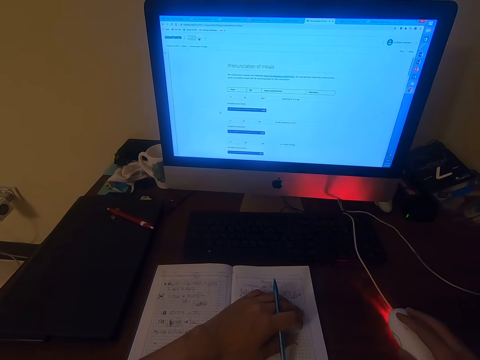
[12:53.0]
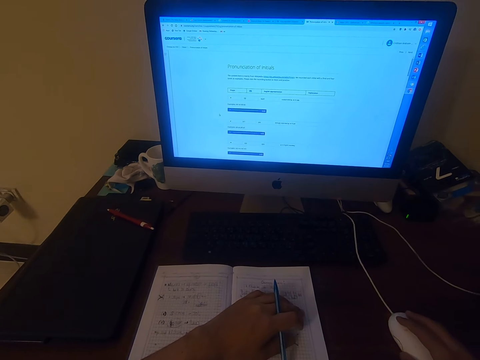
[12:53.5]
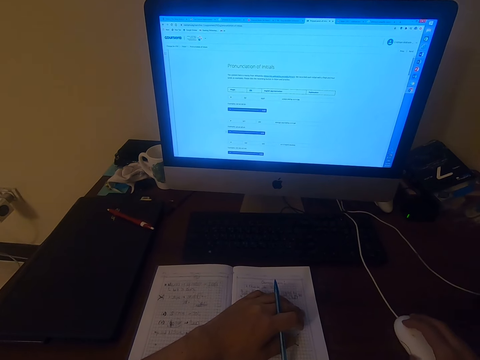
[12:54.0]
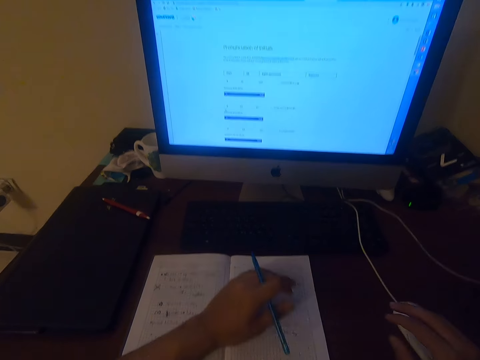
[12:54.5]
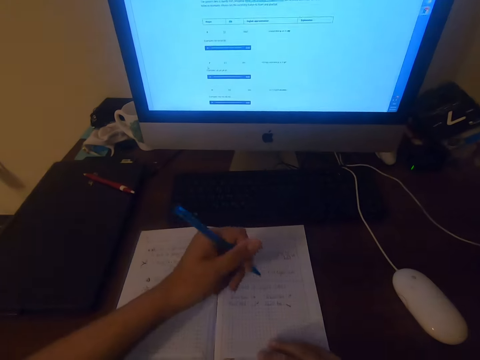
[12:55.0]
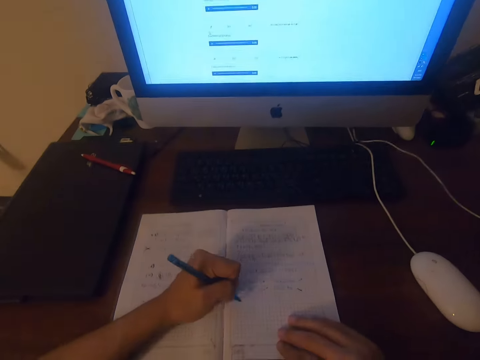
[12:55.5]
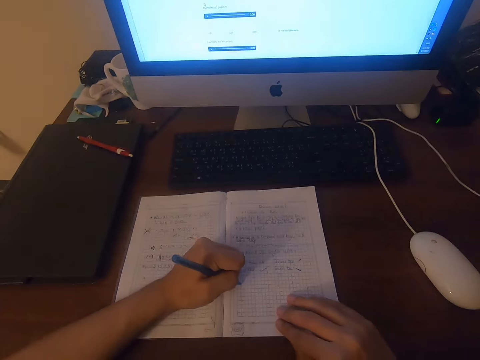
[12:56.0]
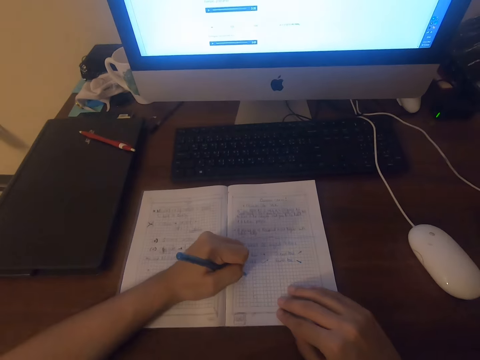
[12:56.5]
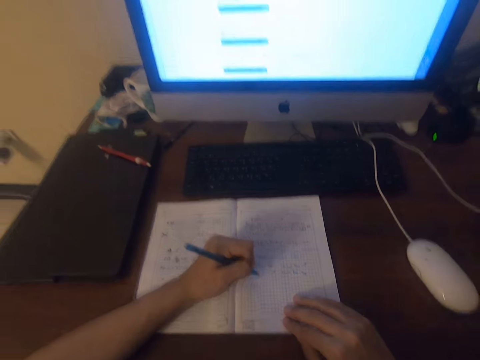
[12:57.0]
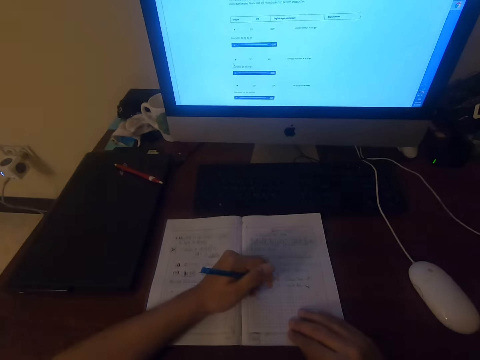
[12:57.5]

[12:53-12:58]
The camera wearer clicks the keyboard. They click the keyboard again. They write on a book.

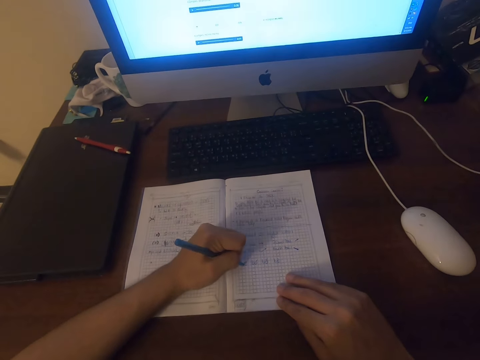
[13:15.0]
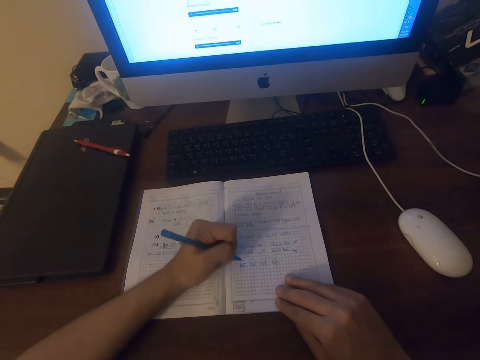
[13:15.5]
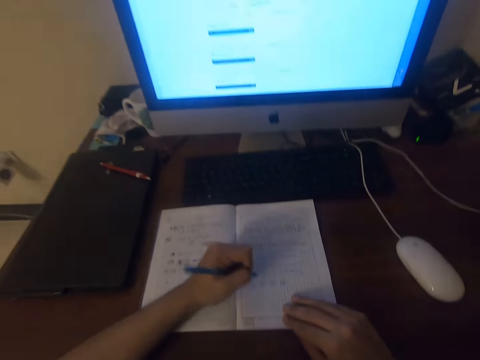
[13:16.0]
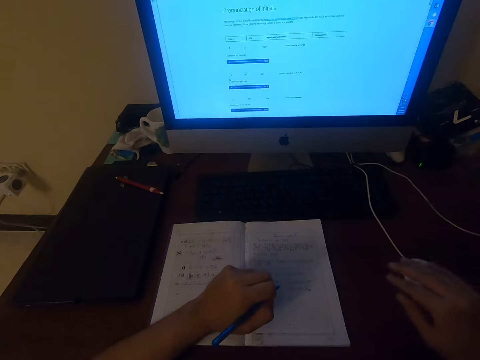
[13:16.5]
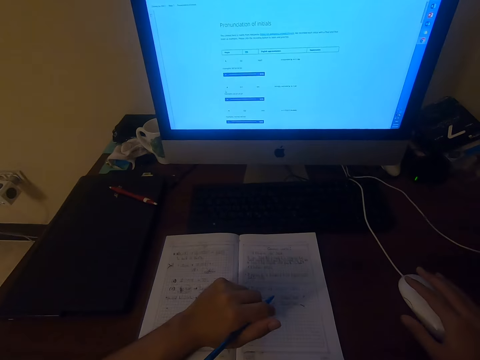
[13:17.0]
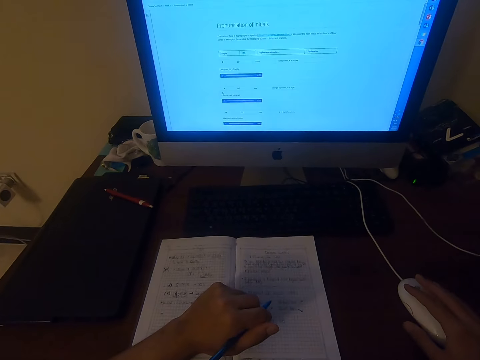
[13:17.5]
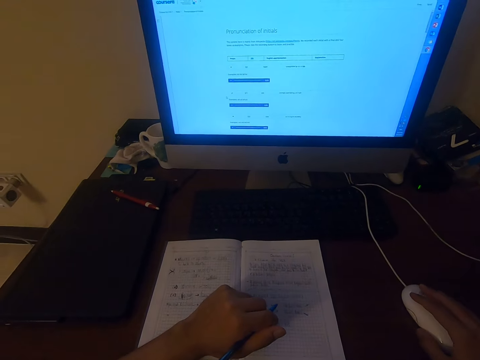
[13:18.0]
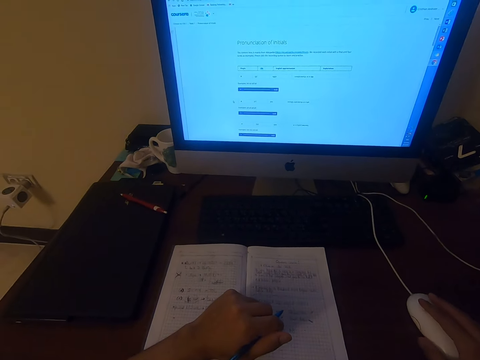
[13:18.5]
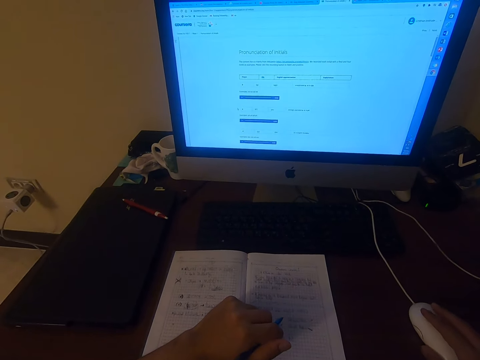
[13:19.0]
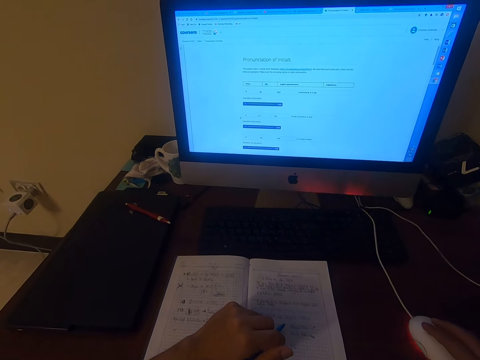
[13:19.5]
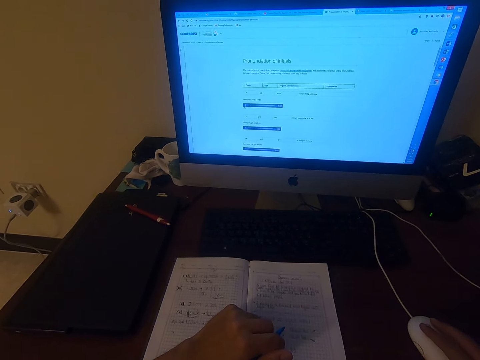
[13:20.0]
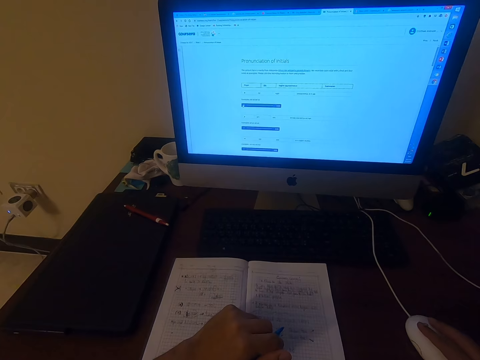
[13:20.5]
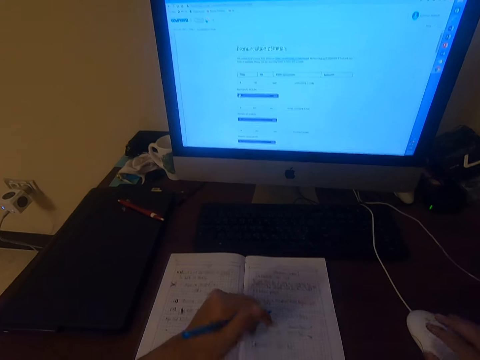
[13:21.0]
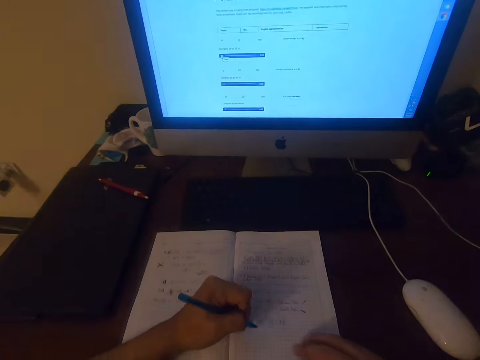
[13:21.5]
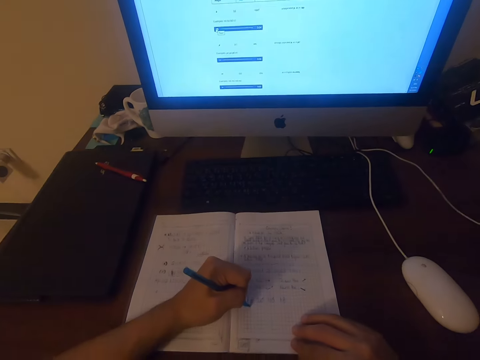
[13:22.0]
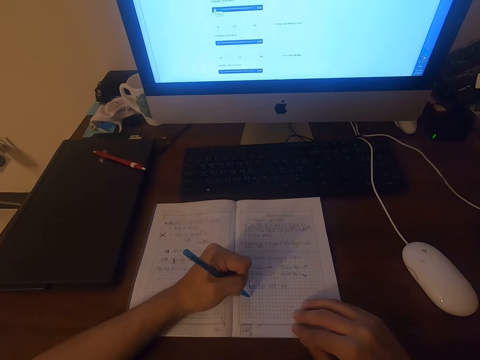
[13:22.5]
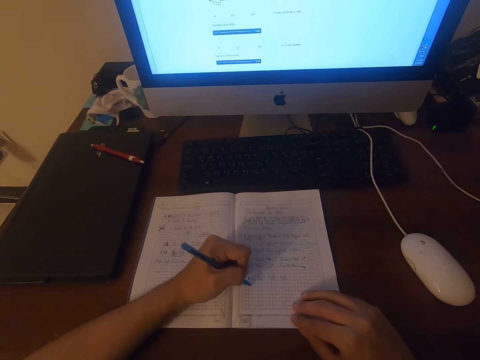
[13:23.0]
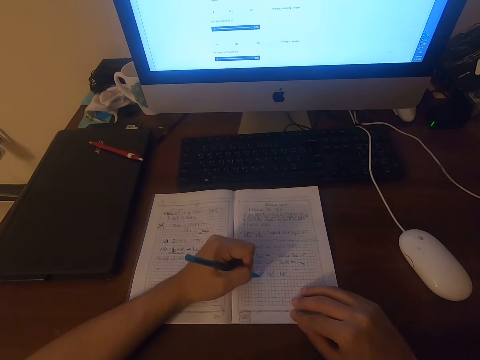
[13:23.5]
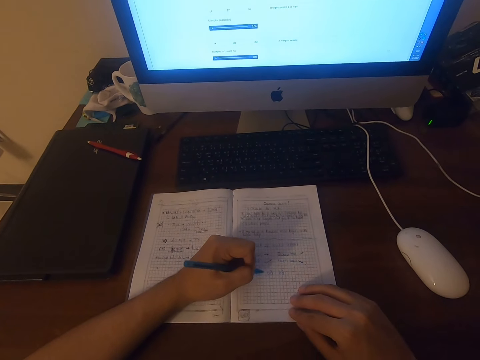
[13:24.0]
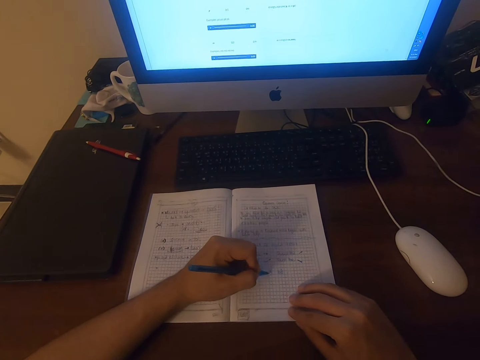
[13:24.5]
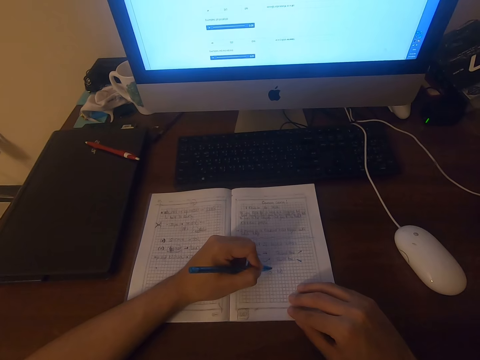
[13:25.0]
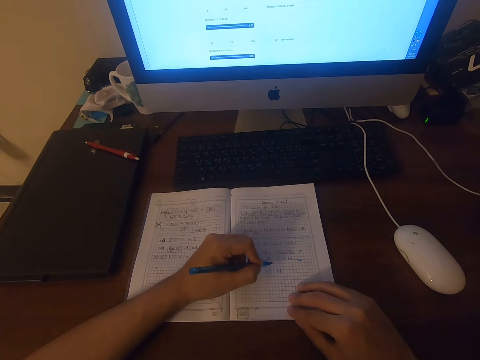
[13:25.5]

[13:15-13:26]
The camera wearer writes on the book. They operate a computer. They write on the book.

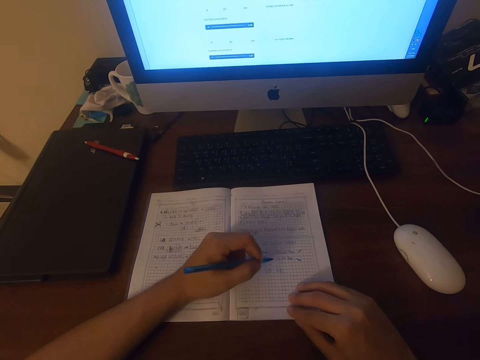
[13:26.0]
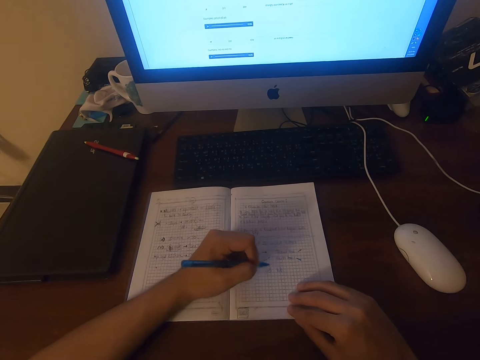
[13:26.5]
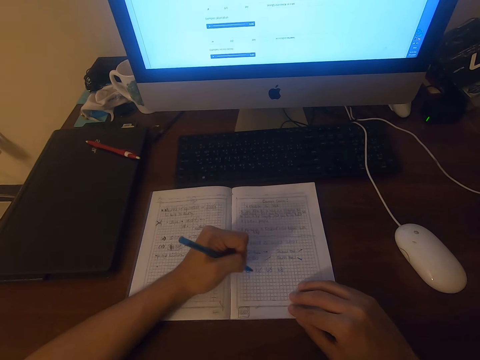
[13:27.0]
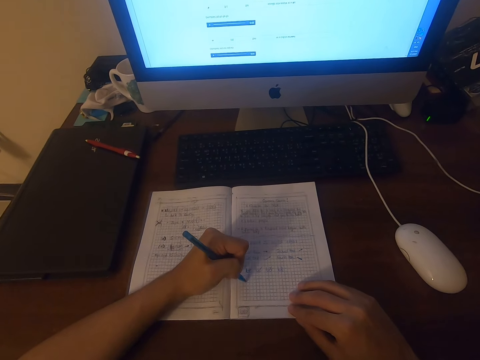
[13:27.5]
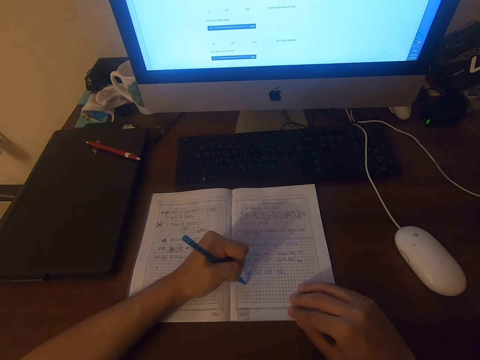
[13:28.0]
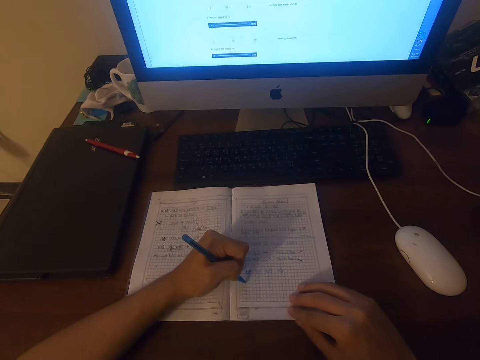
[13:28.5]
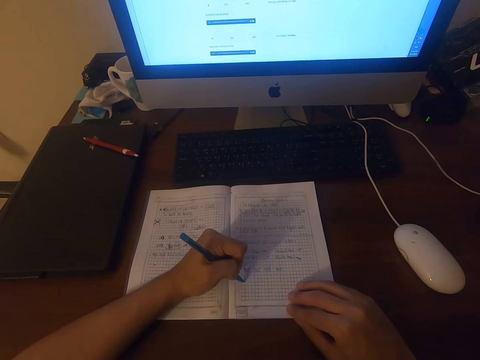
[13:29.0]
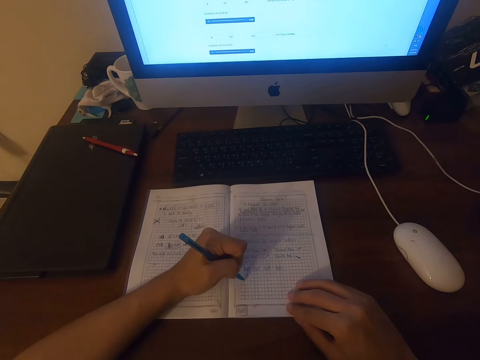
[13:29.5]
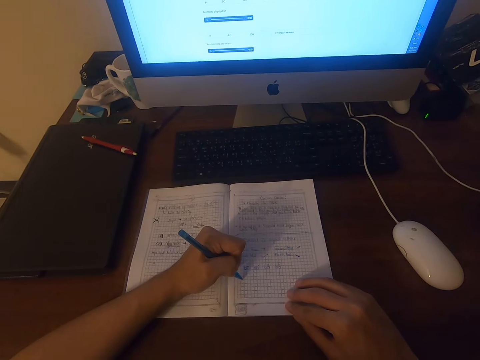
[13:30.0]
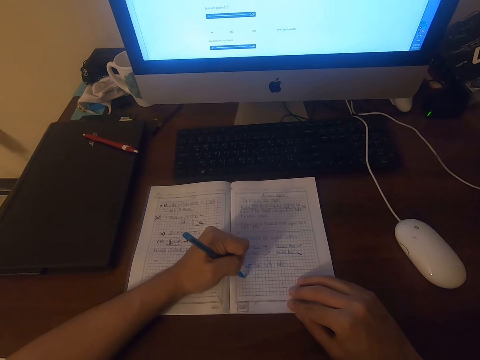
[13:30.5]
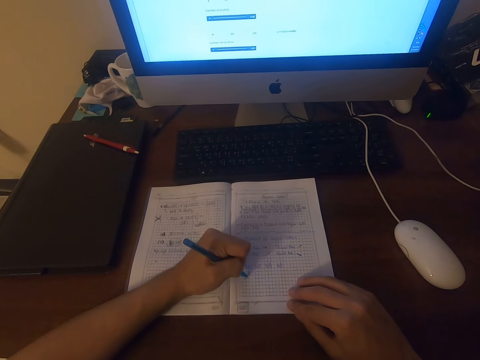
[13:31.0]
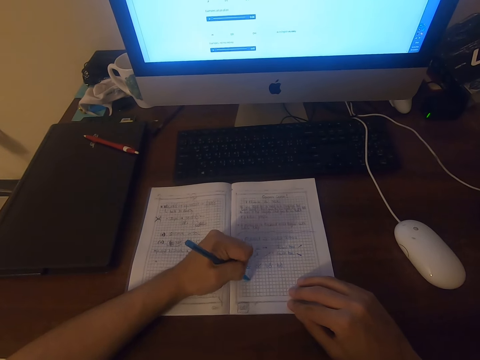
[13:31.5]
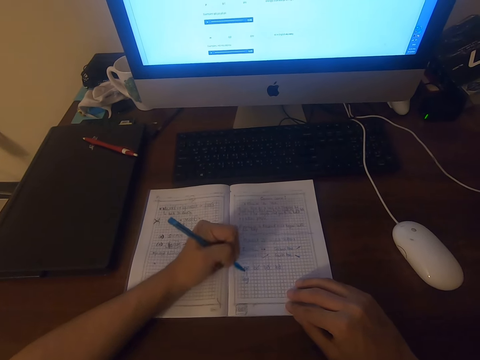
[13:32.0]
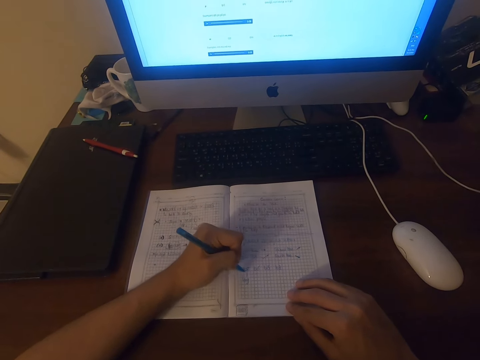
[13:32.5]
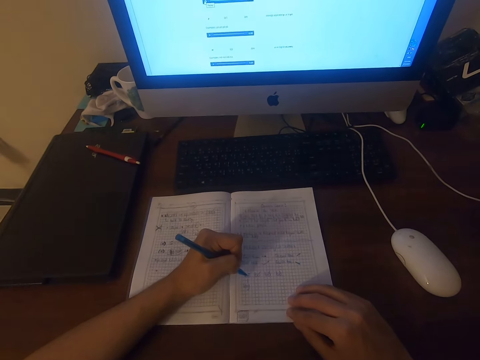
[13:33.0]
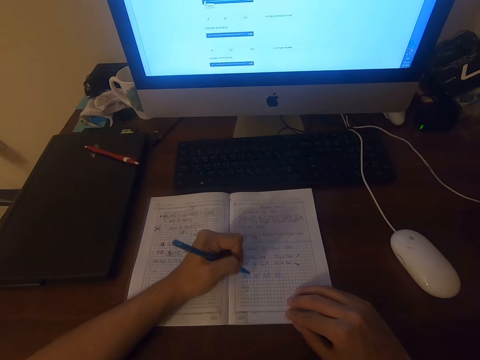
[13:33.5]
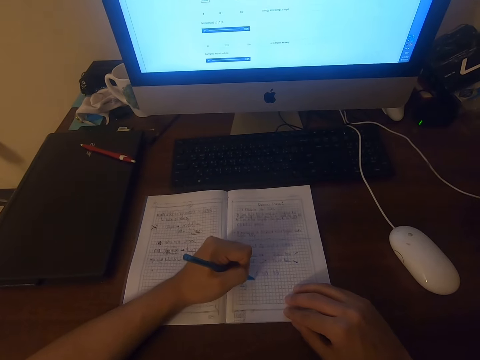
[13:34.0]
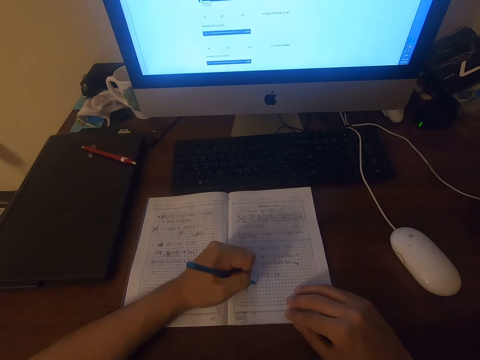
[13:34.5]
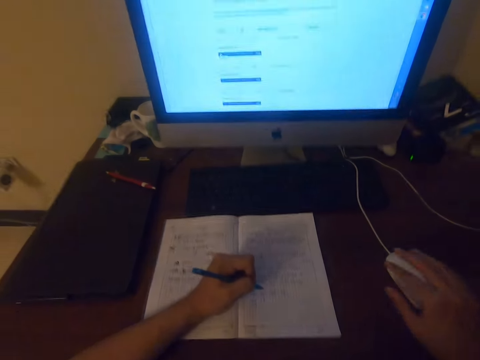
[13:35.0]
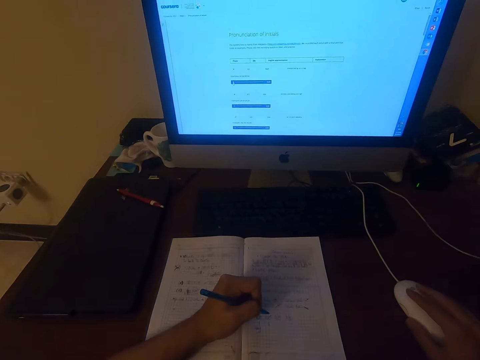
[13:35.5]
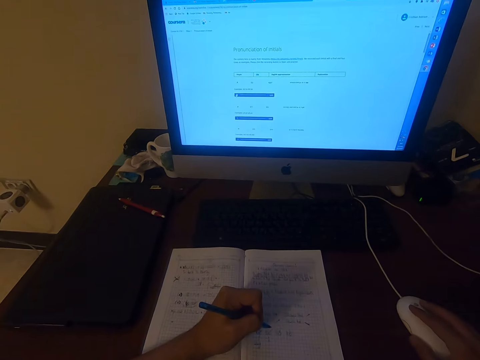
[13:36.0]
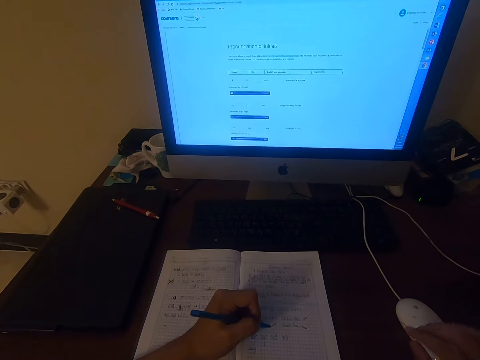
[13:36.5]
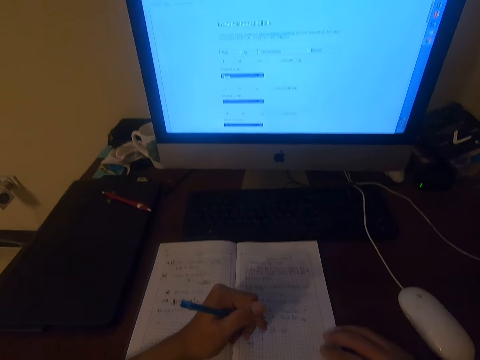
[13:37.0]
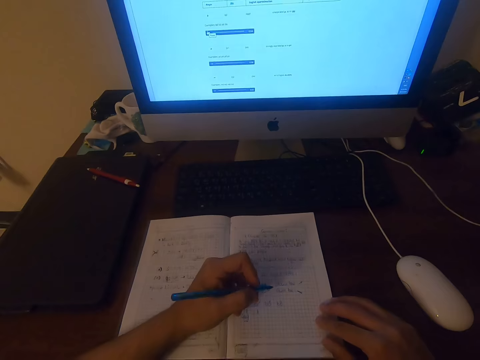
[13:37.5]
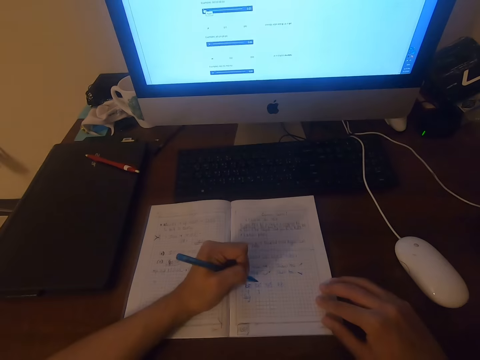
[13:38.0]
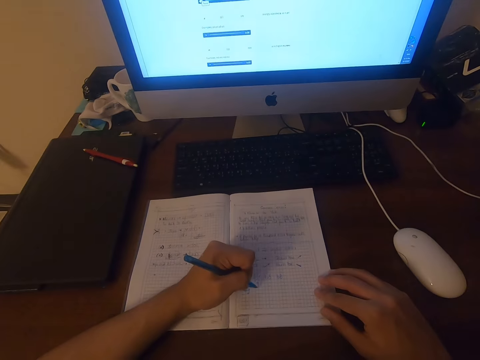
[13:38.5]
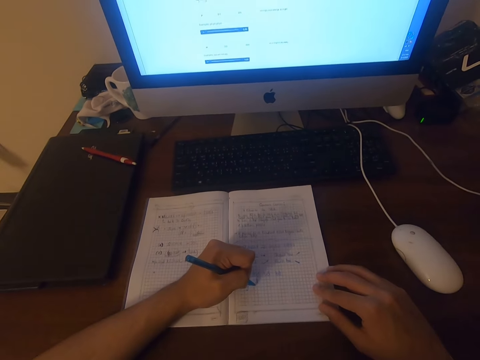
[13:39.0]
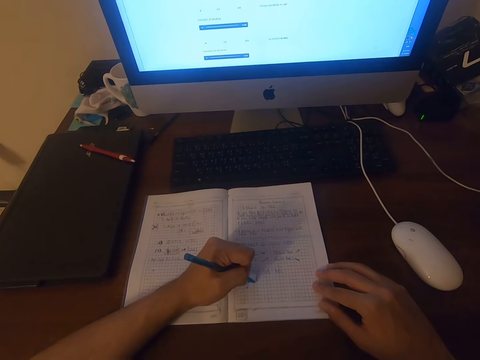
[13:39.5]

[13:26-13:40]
The camera wearer writes on the book. They write on the book again. They operate a computer. They click the keyboard. They write on the book.
